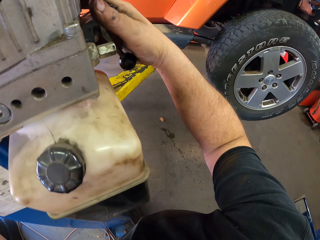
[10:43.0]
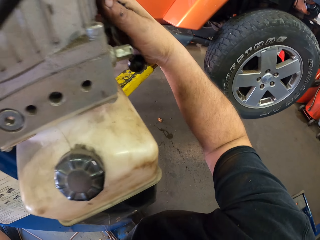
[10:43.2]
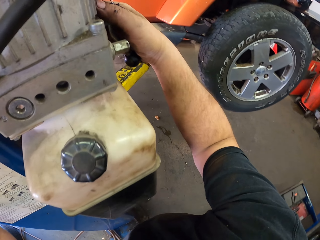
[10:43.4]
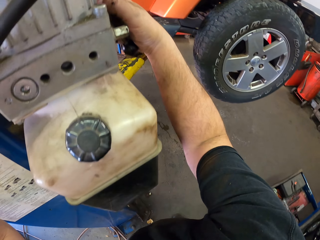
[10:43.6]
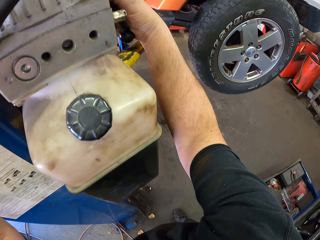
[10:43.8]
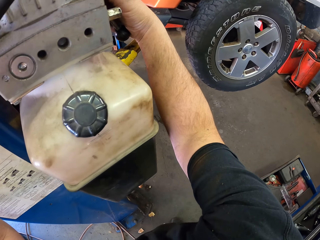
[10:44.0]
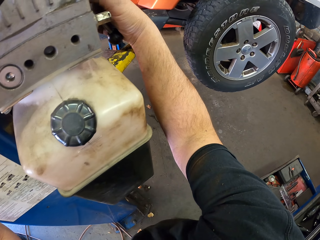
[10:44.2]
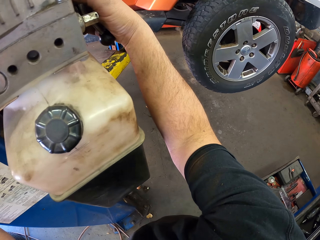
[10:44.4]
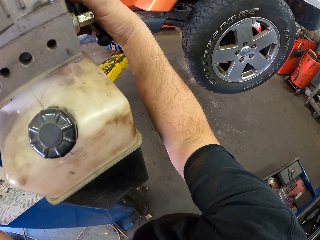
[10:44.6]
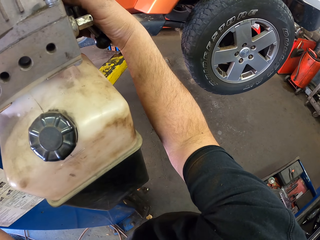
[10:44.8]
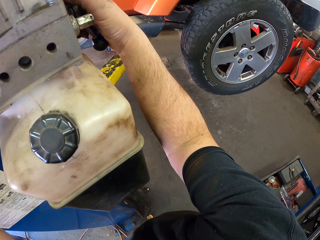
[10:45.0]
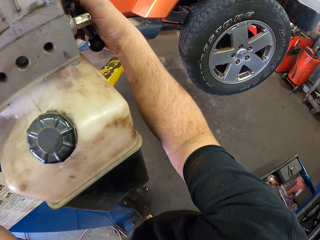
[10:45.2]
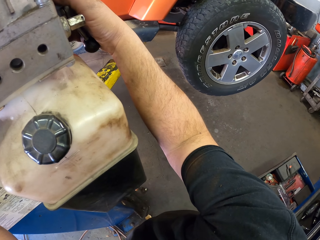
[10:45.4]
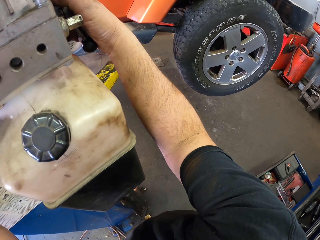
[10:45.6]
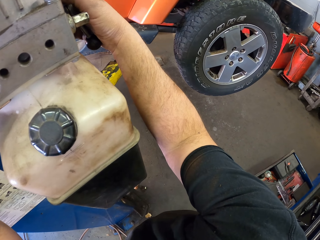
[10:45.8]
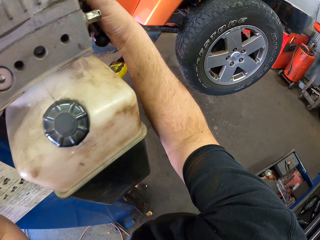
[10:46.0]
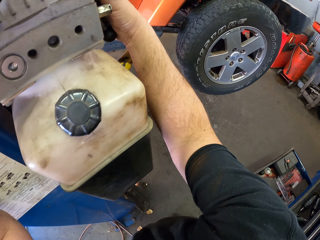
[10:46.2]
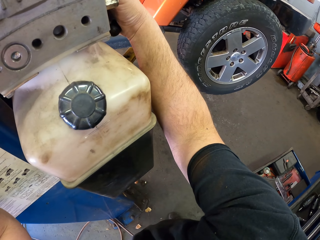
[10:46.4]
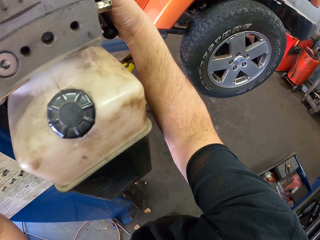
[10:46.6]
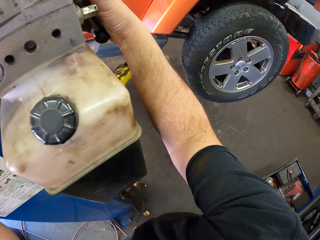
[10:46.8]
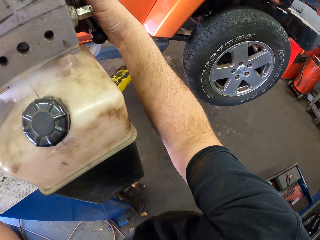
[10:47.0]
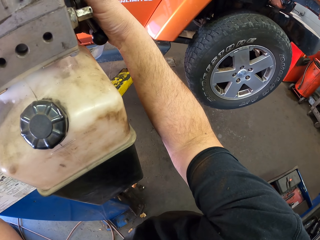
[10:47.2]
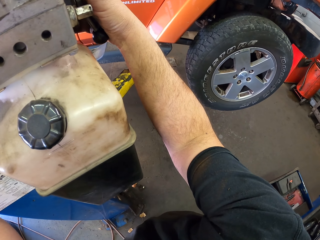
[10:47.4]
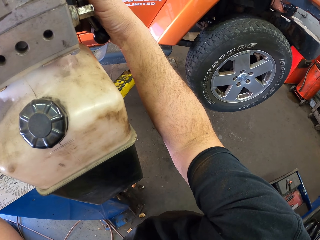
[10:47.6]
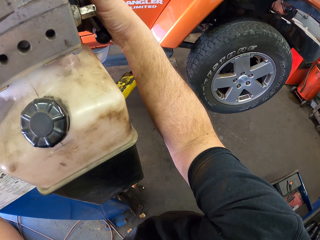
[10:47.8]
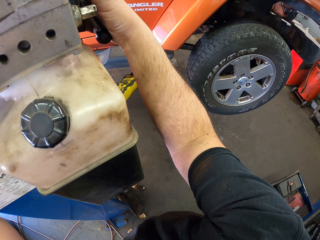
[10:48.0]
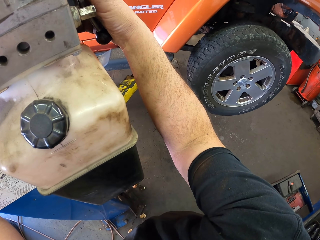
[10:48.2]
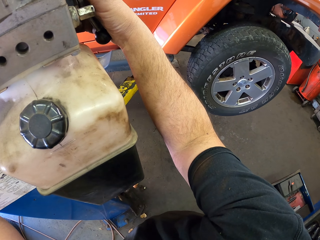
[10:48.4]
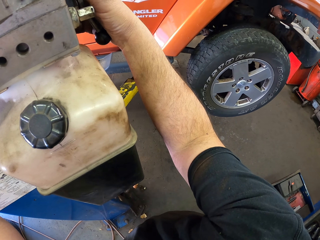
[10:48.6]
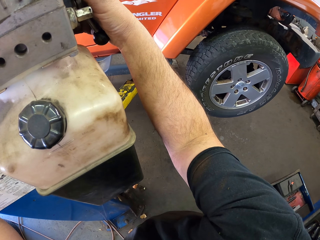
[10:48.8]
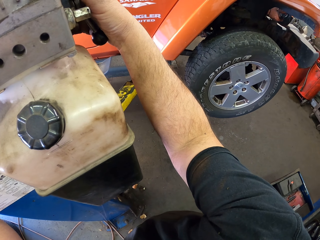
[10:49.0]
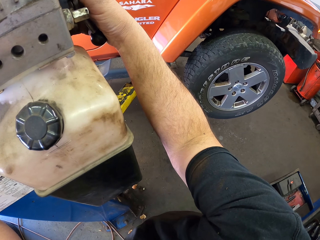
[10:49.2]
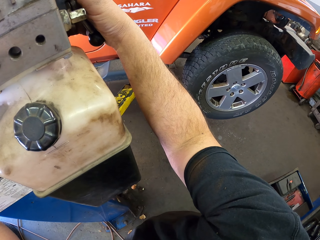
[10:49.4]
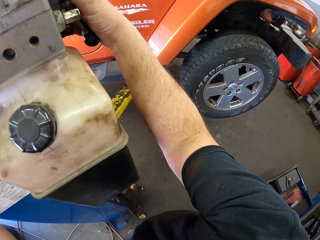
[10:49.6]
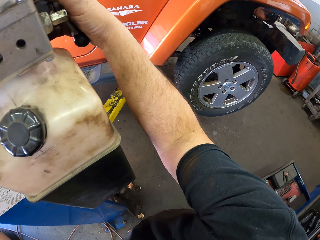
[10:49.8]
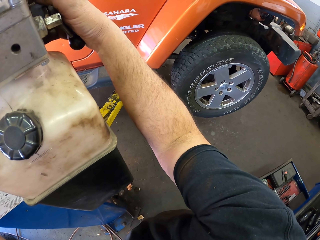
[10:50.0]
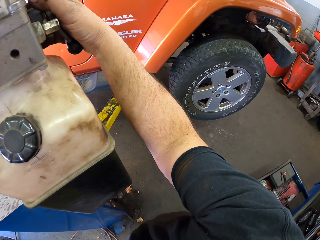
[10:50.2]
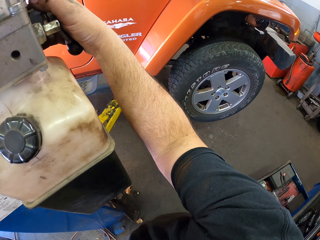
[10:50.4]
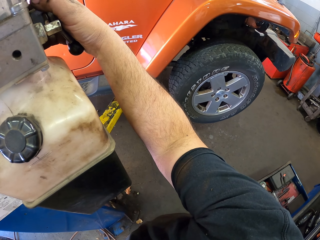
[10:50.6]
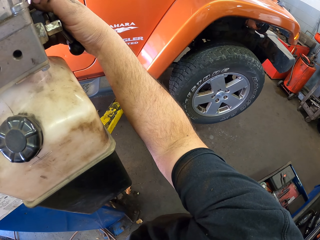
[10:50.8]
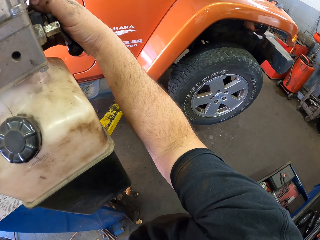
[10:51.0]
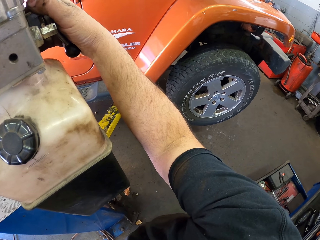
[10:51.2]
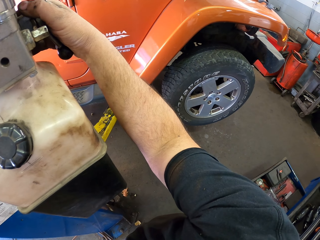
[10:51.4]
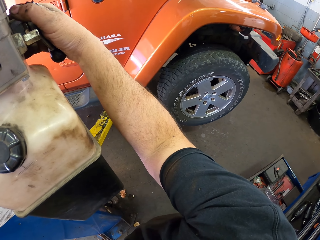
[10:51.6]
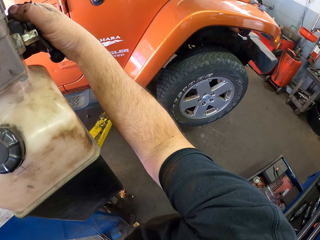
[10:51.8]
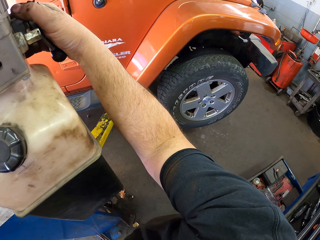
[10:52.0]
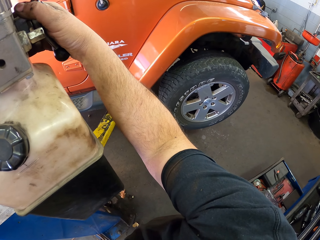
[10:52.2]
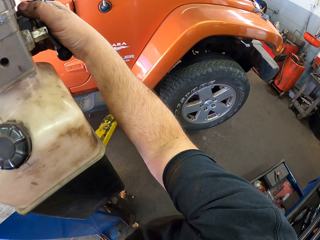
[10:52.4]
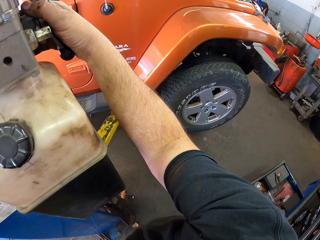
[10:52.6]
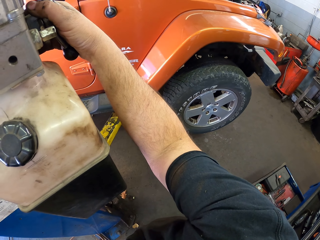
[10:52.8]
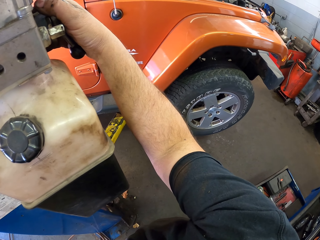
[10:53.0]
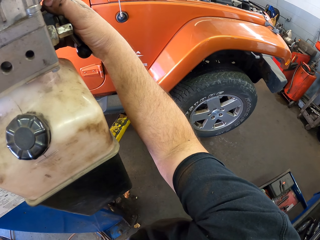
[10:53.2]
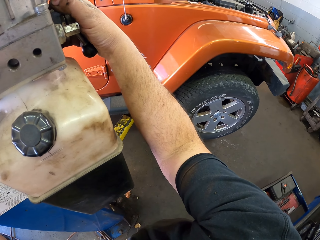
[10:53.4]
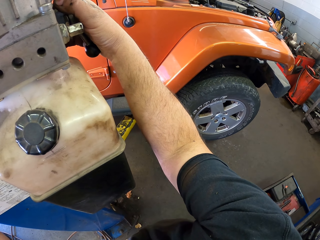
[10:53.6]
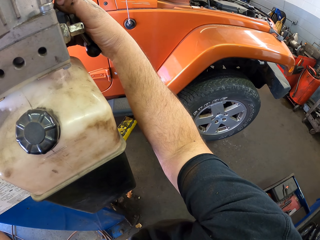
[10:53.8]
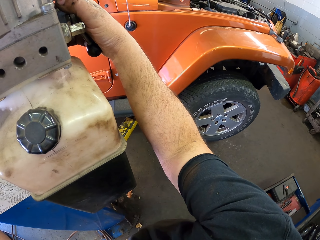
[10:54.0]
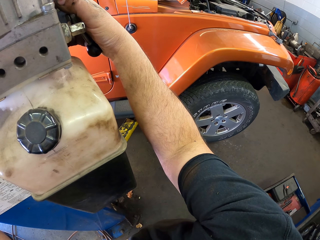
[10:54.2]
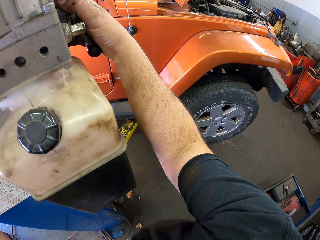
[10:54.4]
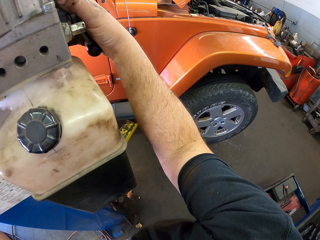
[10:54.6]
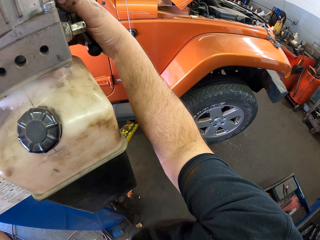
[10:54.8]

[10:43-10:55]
The camera wearer lowers the vehicle to the ground. They pull the oil tanker lever.

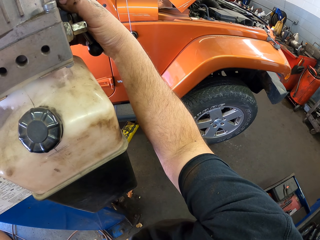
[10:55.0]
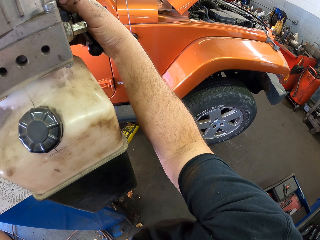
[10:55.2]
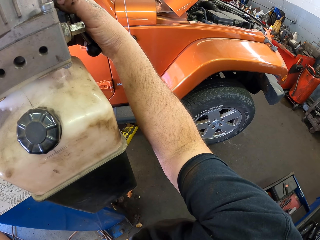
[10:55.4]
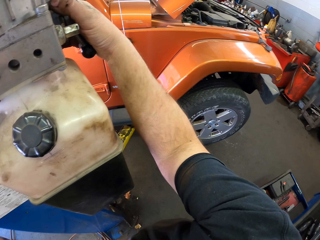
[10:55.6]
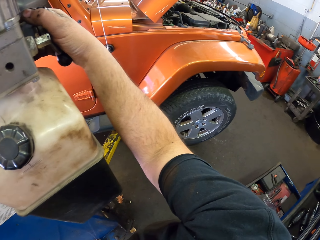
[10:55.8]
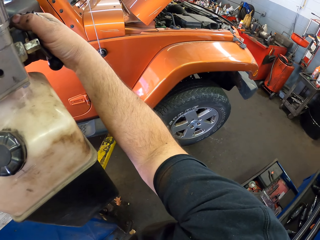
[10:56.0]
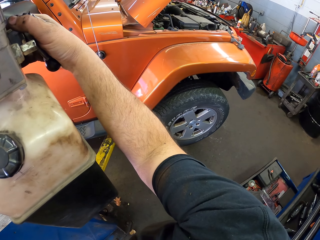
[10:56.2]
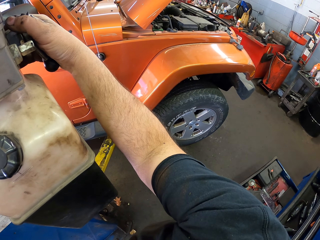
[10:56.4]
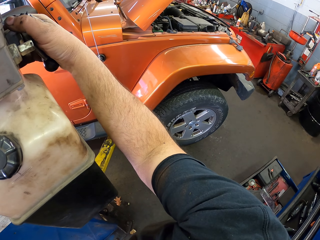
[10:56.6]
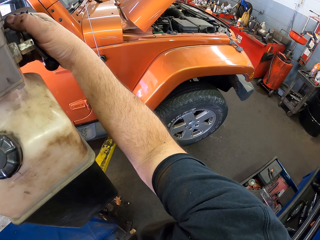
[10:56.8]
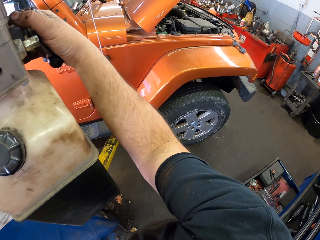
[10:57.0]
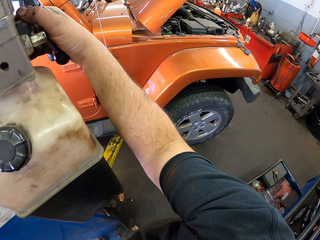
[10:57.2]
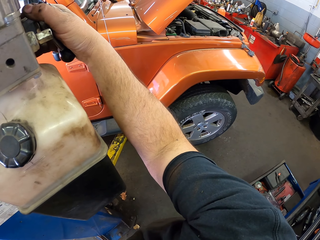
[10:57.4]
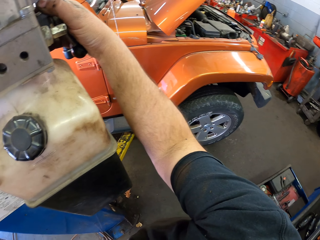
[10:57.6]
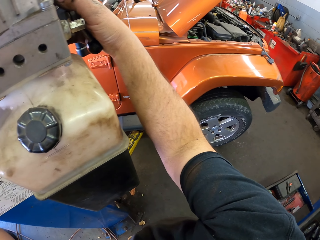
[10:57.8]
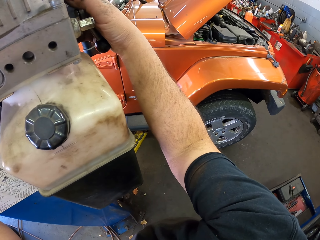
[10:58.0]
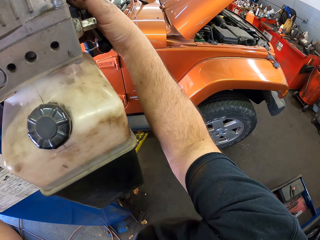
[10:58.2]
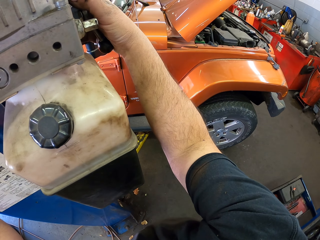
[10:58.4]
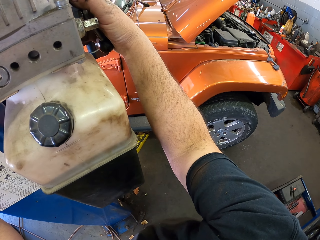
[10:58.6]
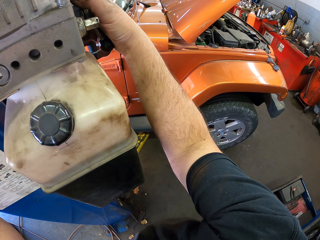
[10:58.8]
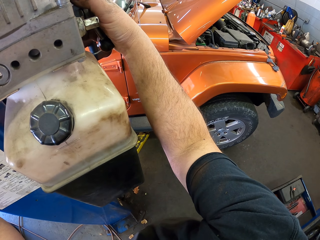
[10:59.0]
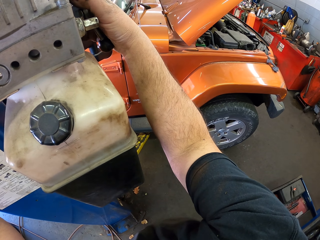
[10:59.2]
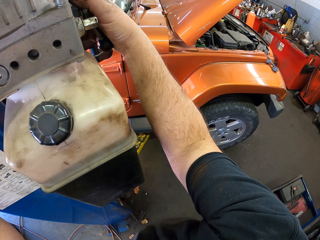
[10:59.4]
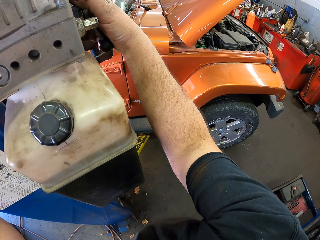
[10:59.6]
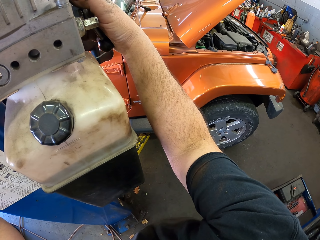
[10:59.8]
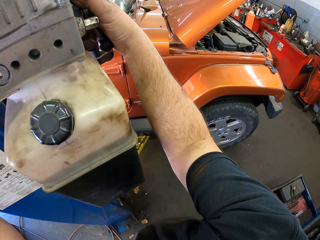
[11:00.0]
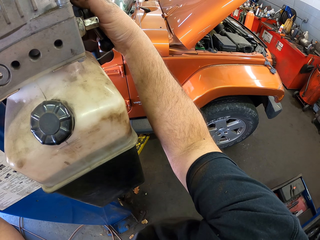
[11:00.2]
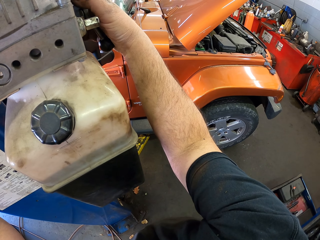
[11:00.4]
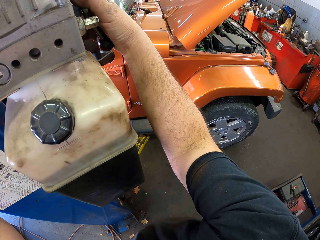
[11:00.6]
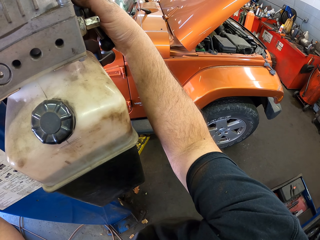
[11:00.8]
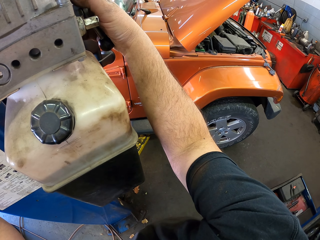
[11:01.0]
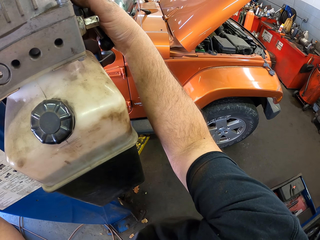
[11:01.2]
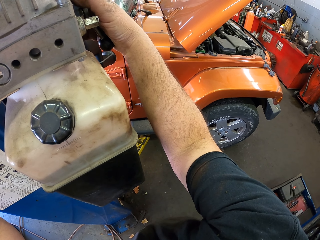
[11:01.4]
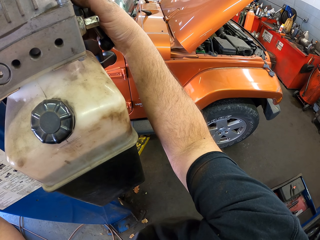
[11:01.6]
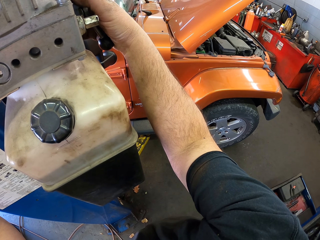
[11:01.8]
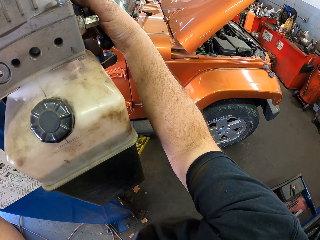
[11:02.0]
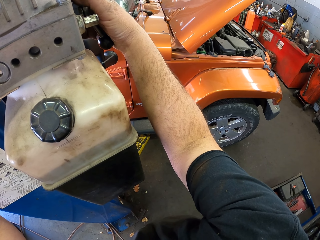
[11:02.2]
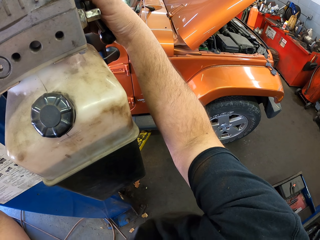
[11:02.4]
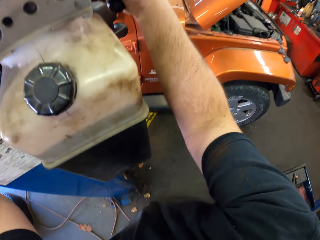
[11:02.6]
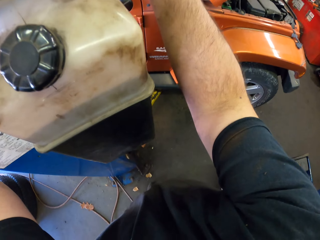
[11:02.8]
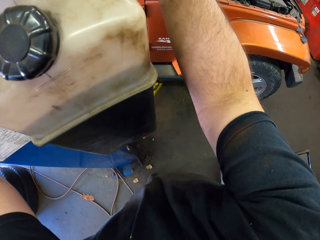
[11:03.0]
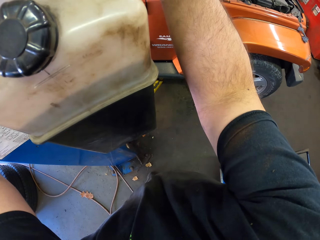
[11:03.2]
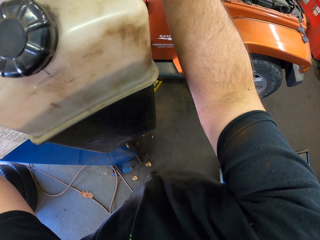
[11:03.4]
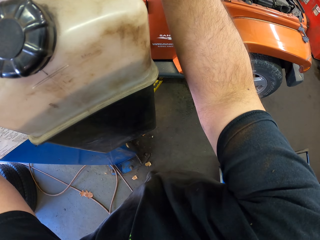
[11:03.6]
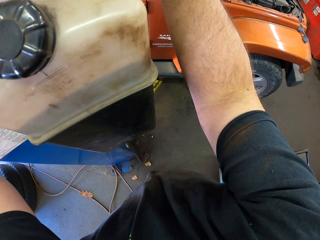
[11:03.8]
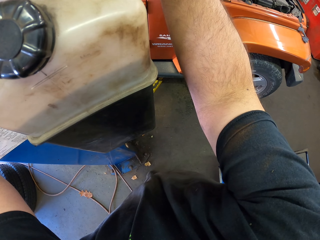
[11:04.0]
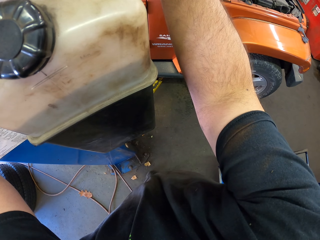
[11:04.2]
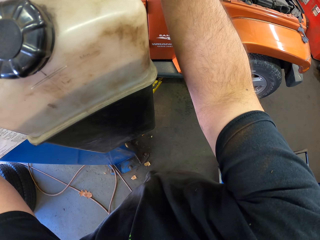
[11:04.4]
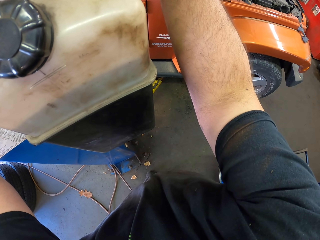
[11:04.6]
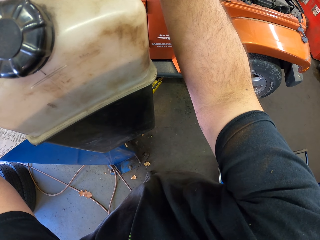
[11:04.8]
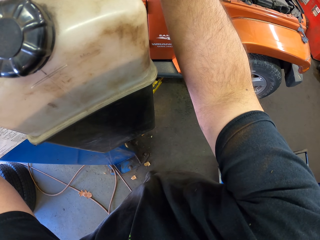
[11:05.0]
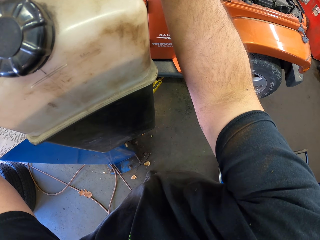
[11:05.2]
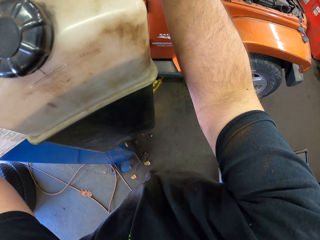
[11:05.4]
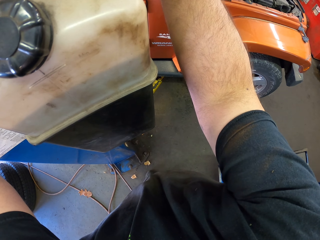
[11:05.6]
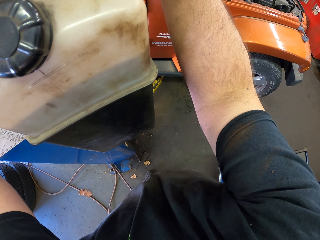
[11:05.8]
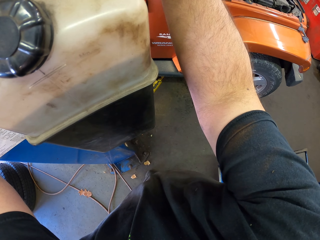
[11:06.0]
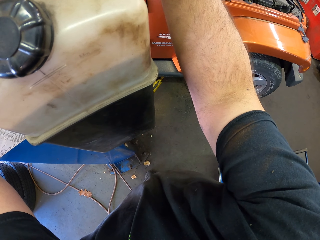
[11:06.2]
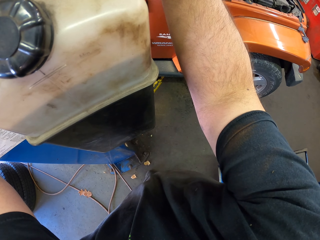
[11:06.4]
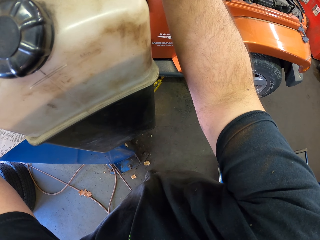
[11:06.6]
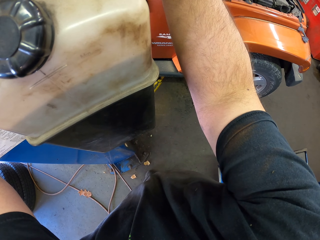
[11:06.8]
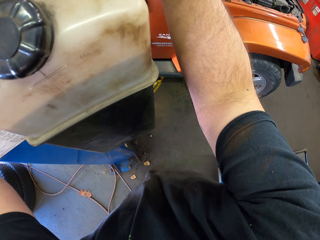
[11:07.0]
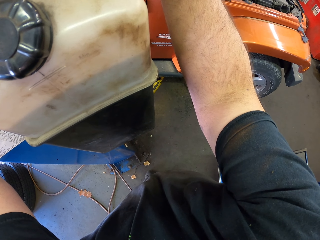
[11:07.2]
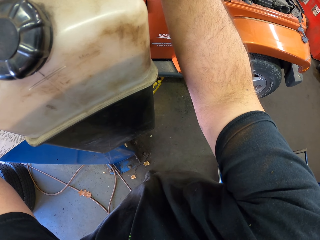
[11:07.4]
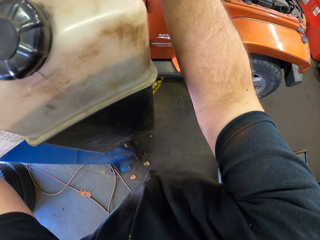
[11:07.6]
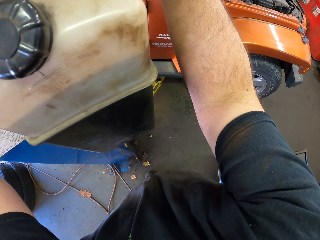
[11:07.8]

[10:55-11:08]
The camera wearer looks around.
